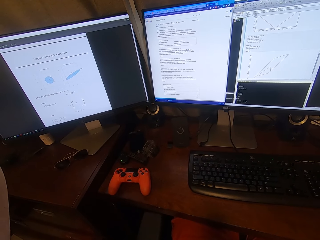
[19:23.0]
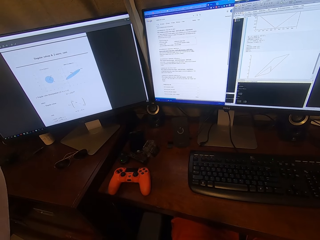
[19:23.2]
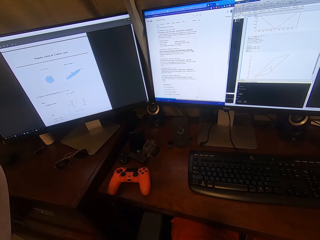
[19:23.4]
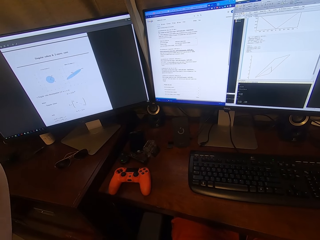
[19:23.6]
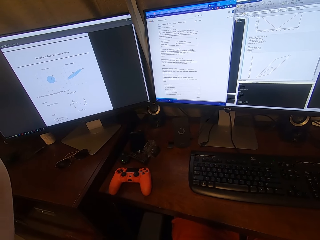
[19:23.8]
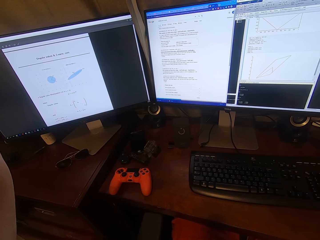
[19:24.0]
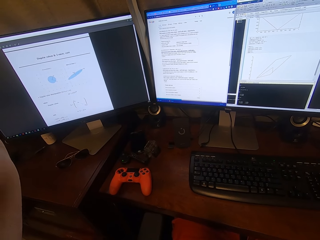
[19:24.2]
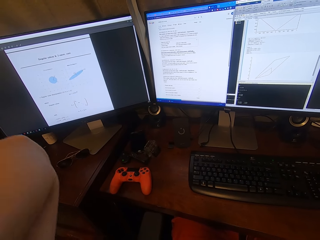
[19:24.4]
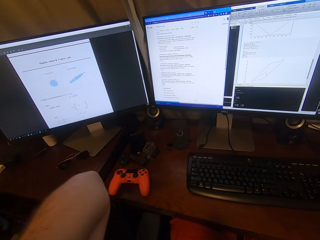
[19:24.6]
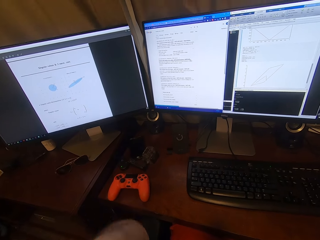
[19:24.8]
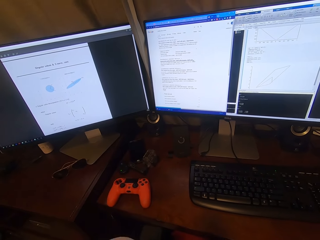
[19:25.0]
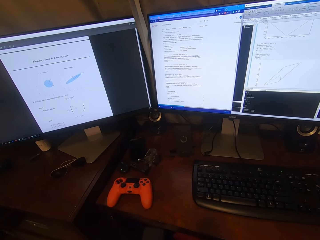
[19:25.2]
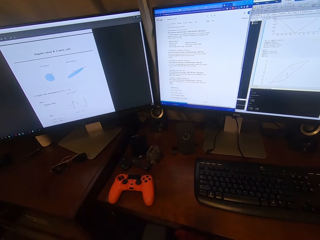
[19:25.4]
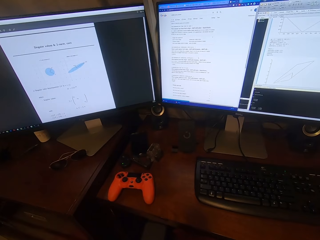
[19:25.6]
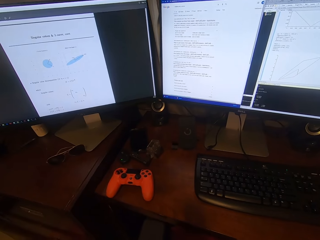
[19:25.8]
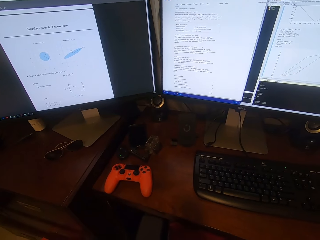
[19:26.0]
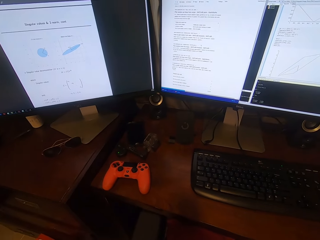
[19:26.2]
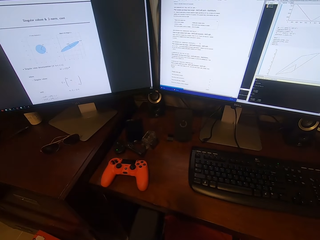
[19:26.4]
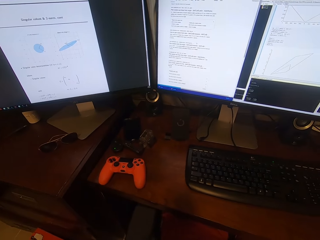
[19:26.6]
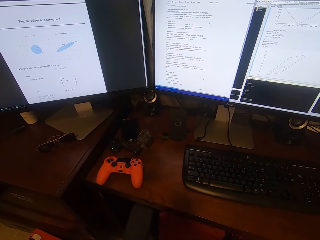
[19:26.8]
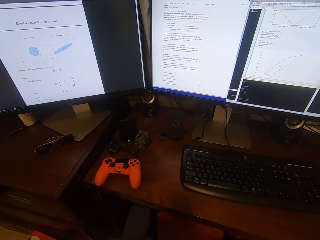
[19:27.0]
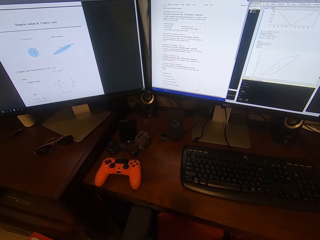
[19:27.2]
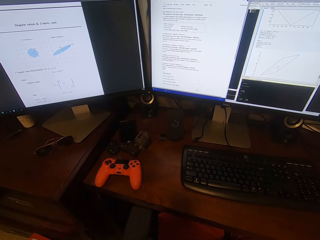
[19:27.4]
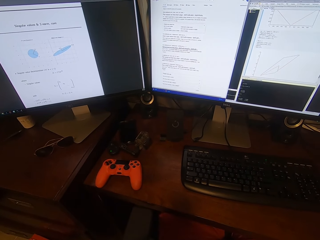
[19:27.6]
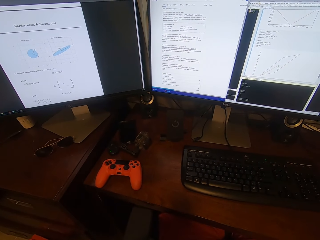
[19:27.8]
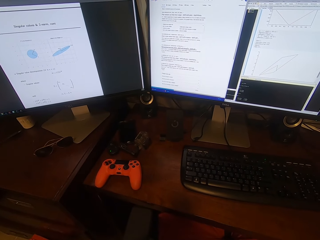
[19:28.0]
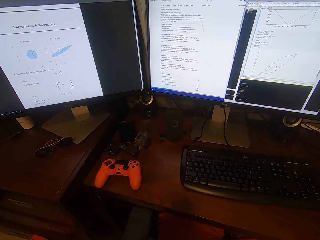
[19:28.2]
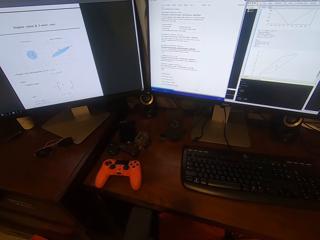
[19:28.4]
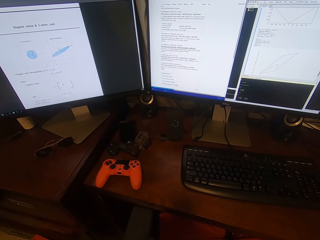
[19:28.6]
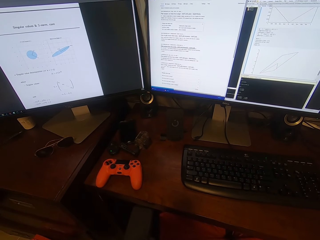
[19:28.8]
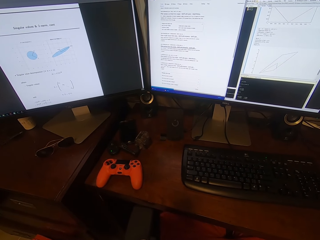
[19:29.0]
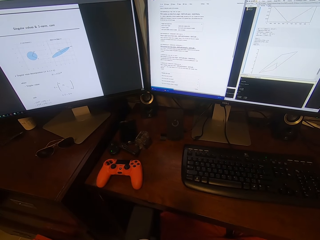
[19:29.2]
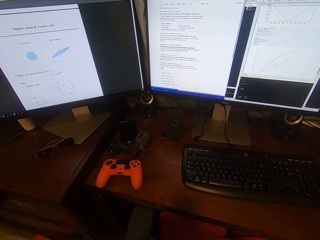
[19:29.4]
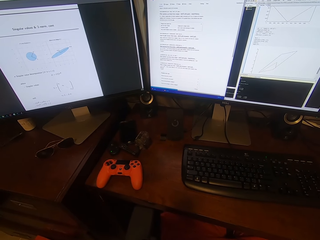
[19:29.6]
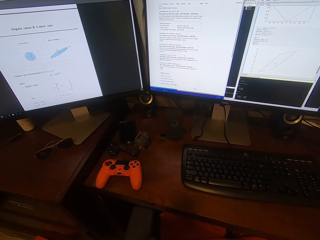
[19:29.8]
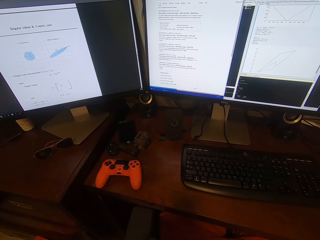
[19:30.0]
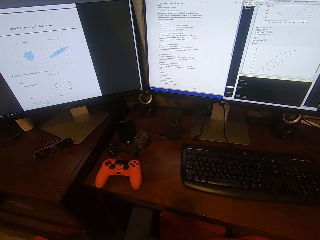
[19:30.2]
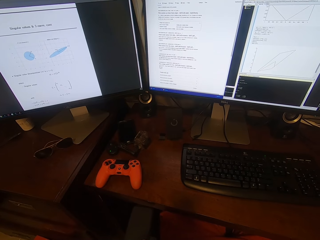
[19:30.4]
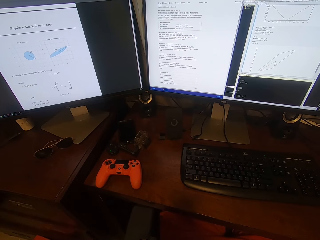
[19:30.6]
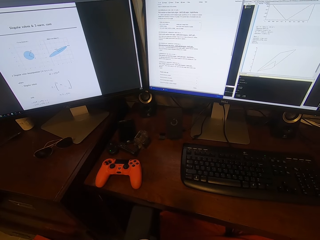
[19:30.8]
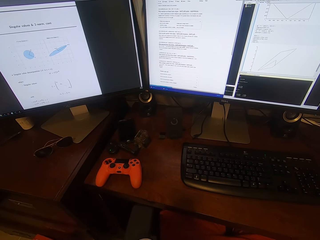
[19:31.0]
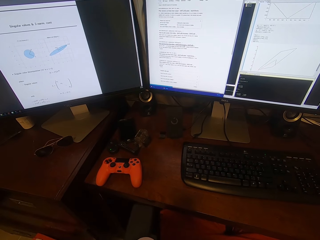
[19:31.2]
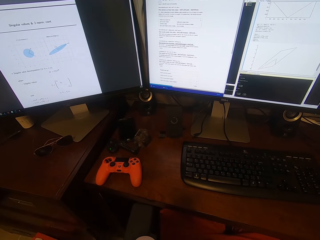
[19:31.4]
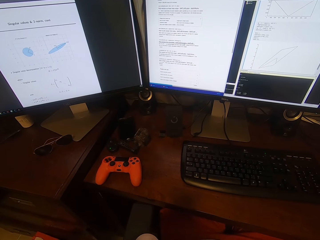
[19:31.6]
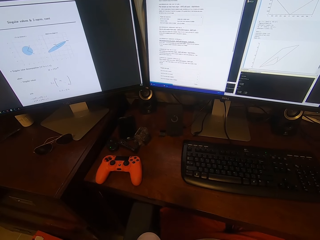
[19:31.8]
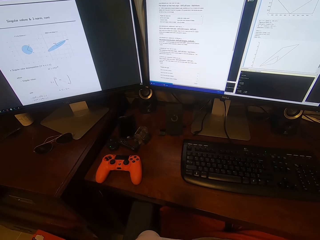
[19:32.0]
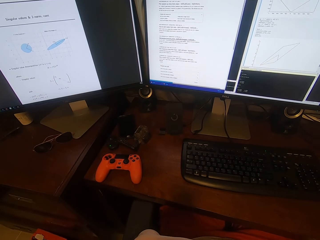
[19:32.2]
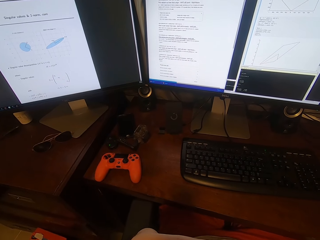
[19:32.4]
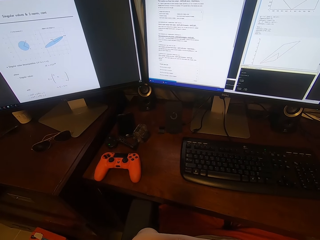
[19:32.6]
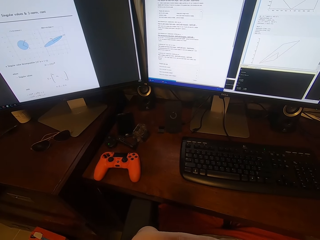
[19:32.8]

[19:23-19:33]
The camera wearer stares at the computer. He drops his hand. He looks around.

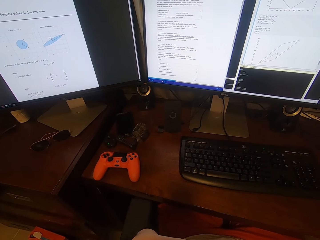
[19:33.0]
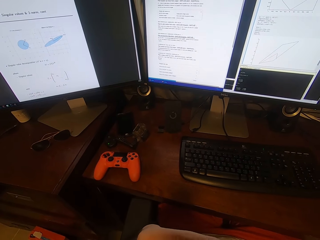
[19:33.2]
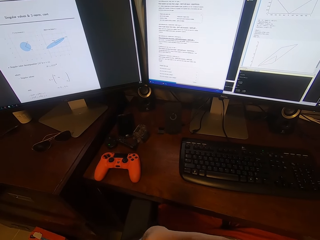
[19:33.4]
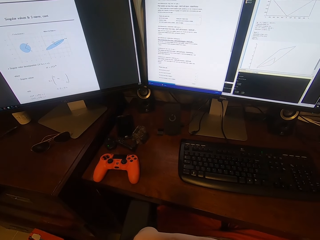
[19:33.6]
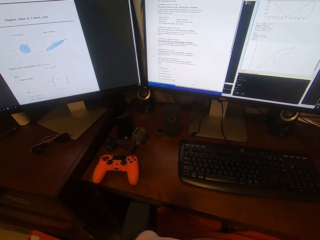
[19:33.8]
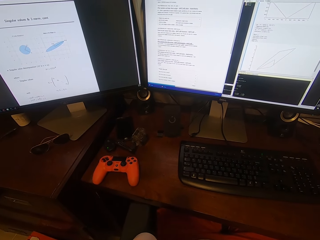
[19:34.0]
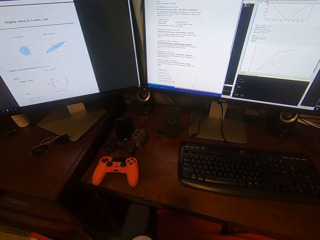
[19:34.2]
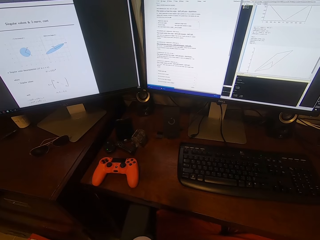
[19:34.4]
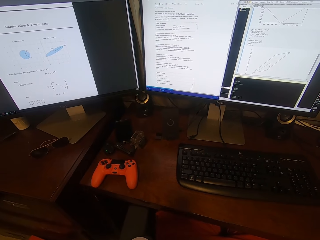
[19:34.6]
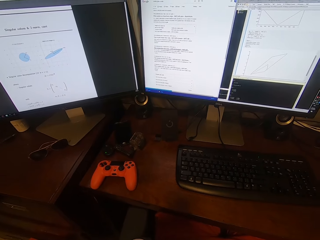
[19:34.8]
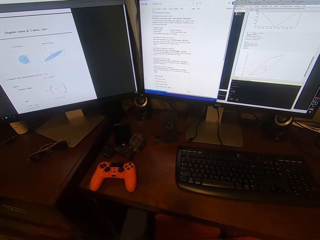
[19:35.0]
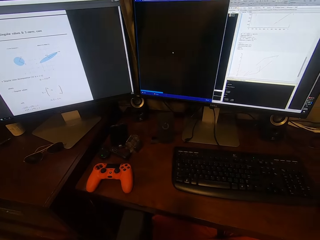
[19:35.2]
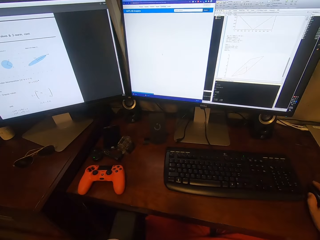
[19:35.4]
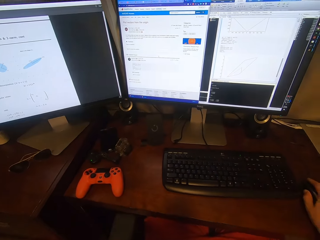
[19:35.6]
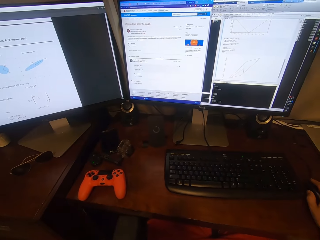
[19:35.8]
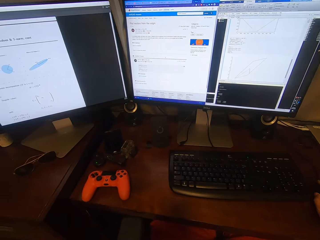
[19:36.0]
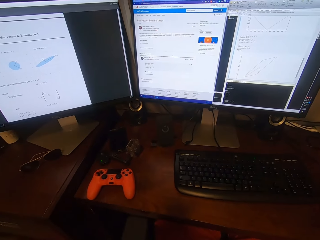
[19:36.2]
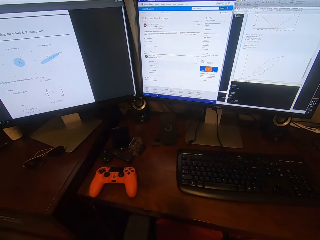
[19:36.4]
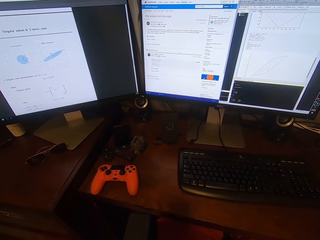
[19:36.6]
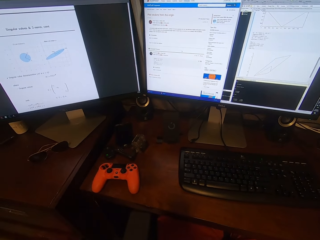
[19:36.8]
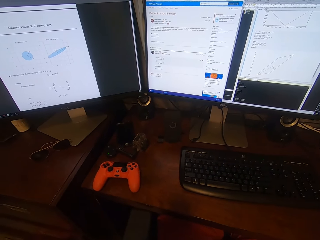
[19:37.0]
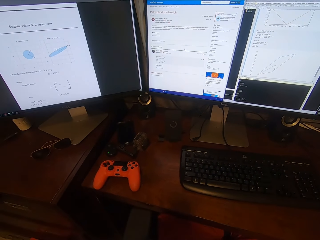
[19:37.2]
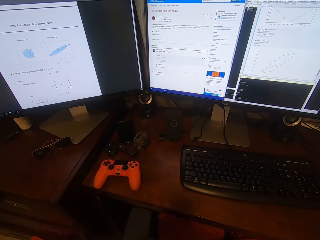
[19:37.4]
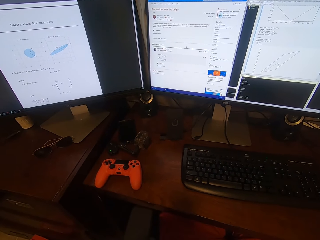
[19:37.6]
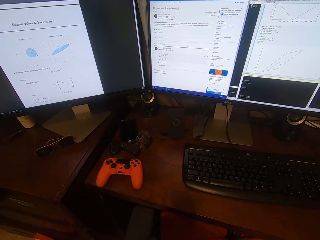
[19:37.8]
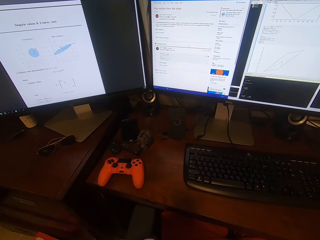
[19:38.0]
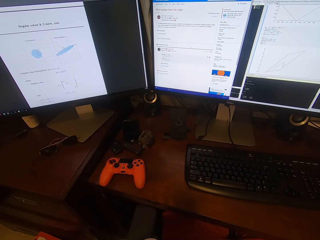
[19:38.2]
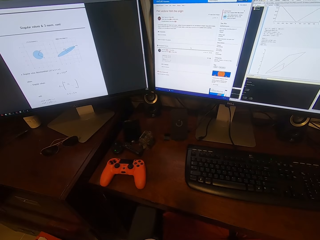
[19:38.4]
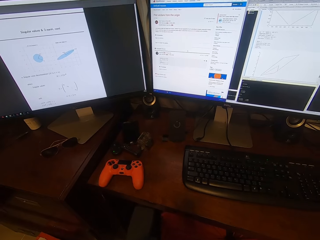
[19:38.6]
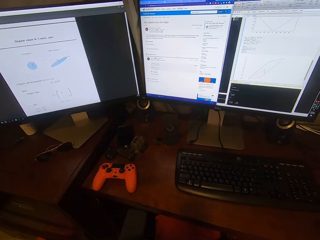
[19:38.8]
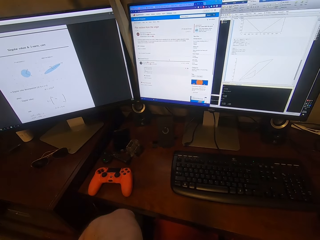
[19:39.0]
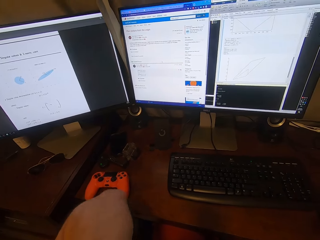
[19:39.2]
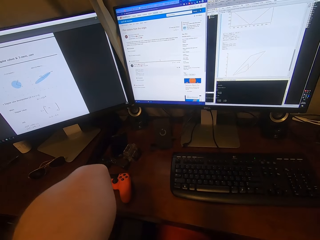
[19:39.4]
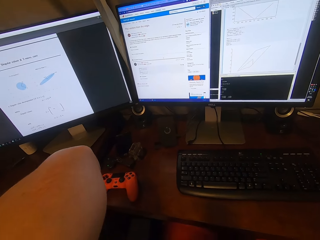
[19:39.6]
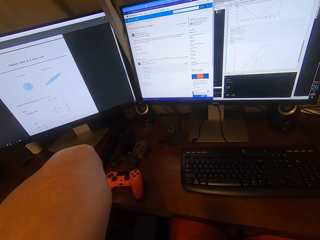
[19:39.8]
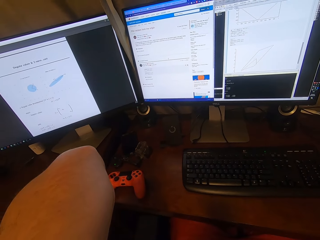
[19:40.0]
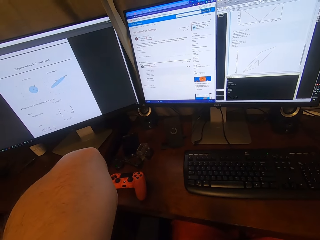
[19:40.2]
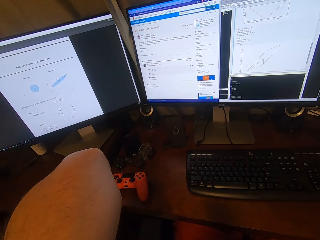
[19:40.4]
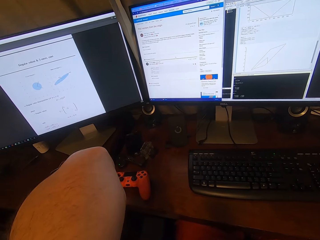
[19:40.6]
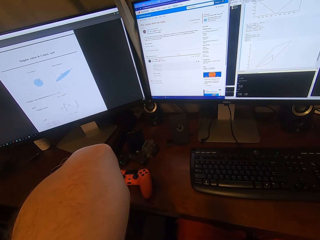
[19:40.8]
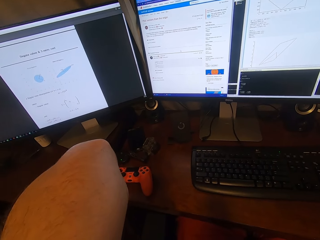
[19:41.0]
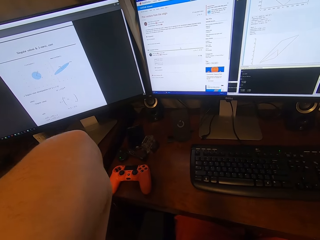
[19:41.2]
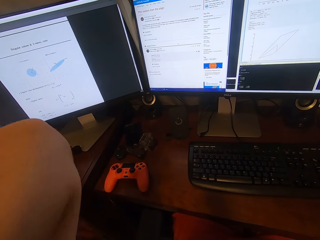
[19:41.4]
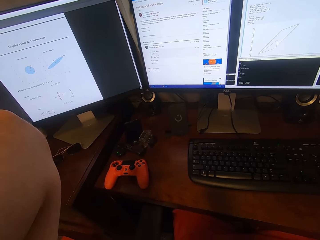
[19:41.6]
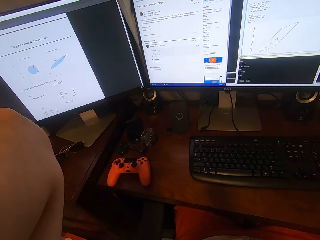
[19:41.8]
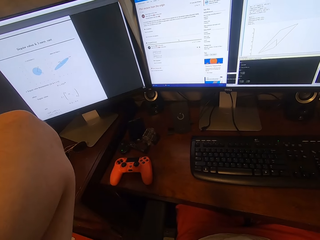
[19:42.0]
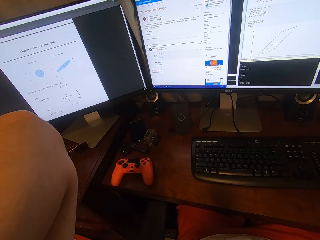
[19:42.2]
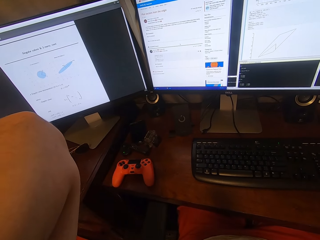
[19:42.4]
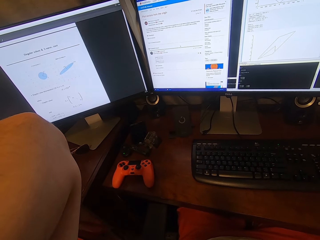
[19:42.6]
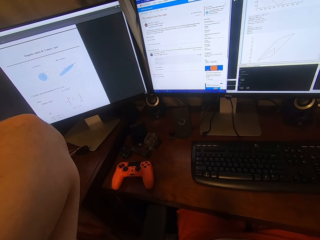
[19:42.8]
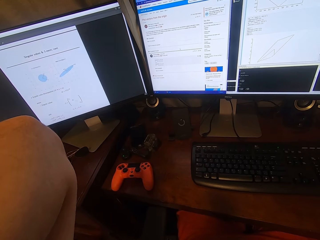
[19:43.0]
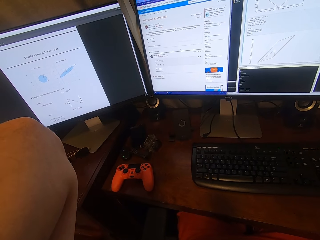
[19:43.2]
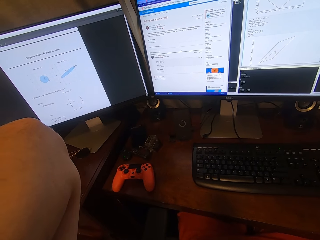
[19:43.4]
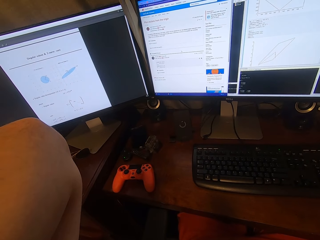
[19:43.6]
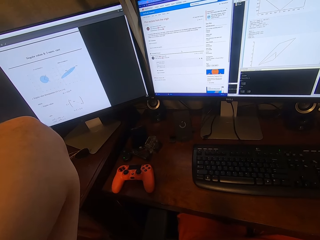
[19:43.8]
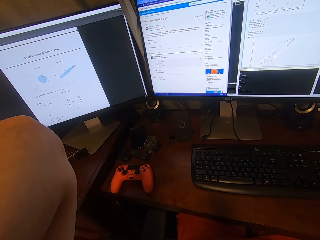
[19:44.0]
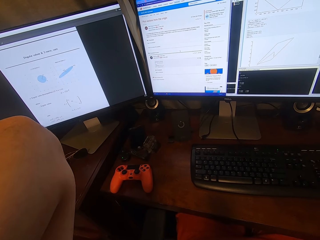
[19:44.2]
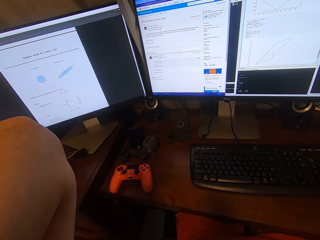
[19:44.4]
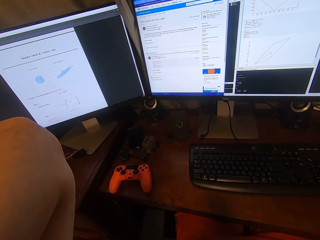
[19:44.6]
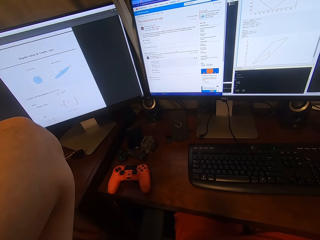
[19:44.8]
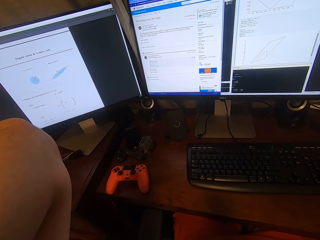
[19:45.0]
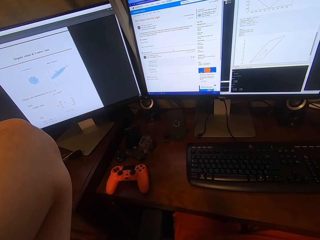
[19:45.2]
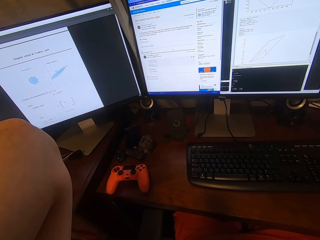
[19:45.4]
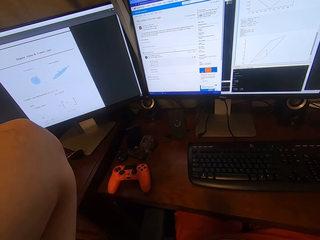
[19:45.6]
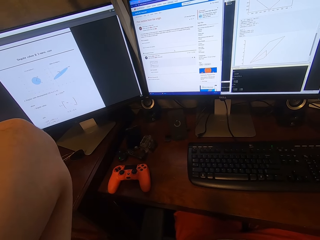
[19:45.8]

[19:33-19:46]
The camera wearer produces sound. They operate the computer. They wave the hand up. They raise the hand.
